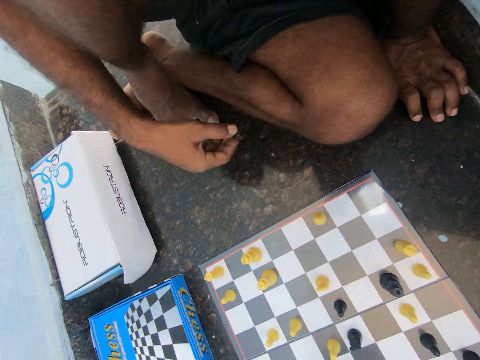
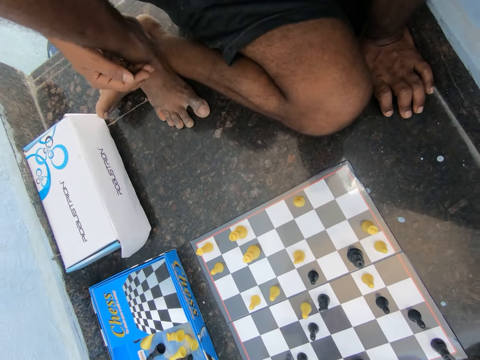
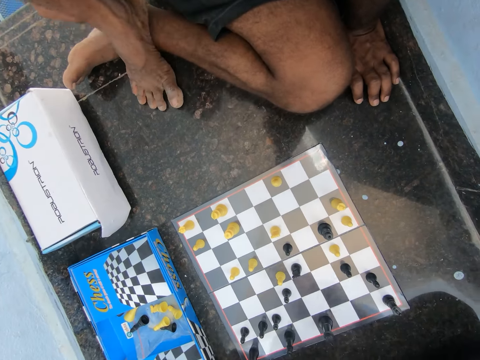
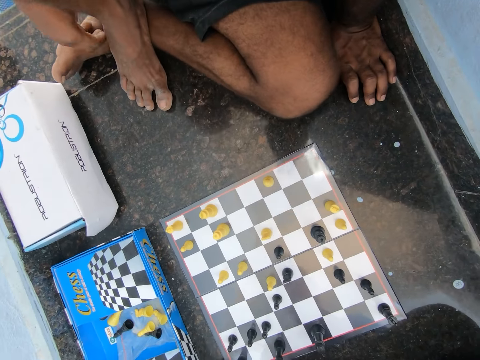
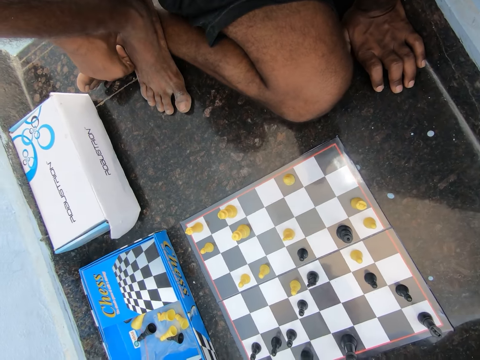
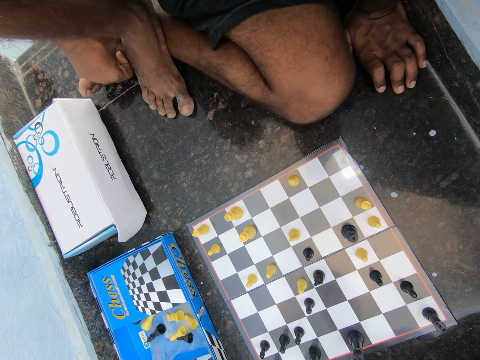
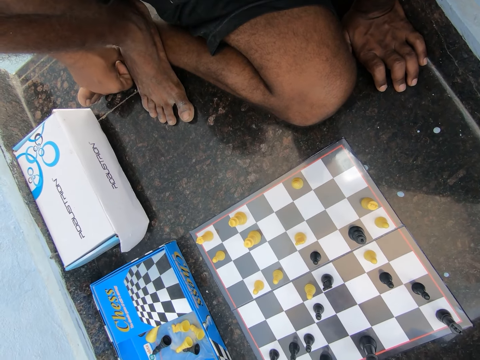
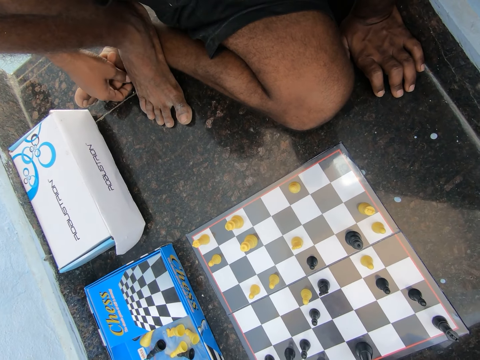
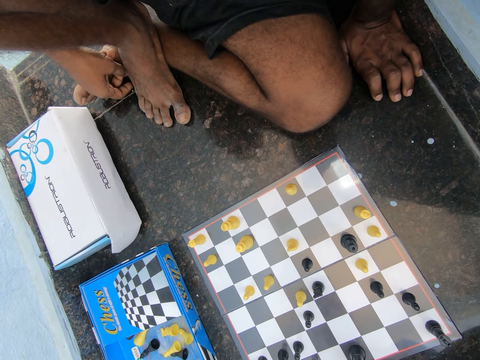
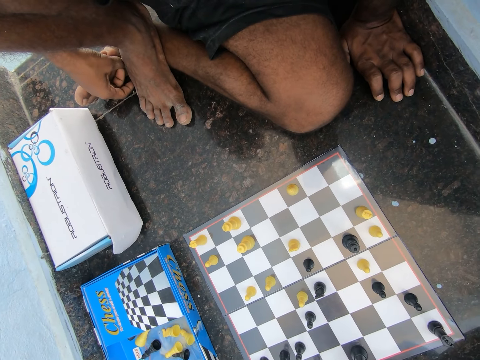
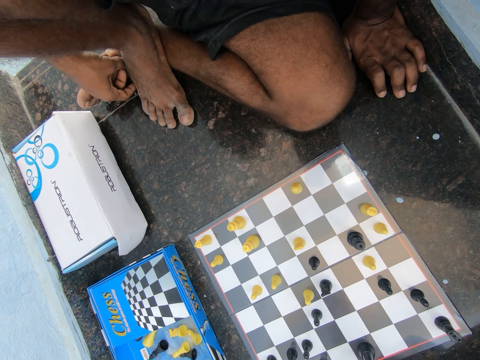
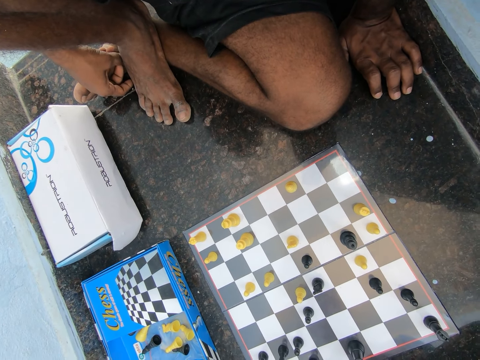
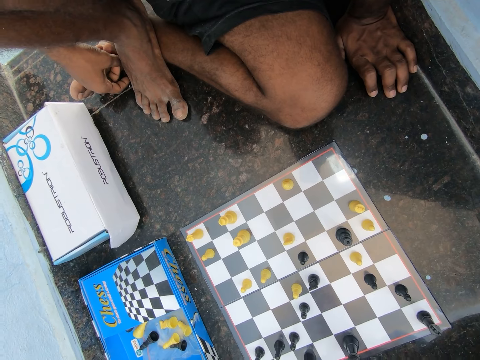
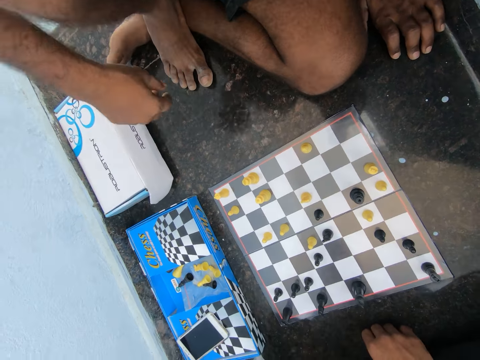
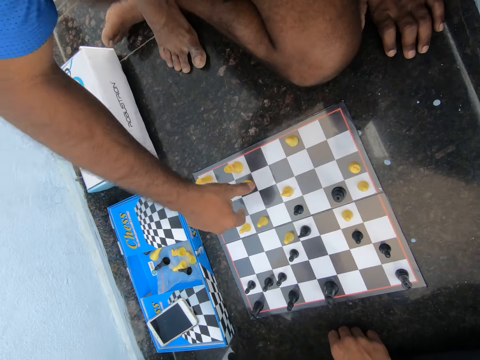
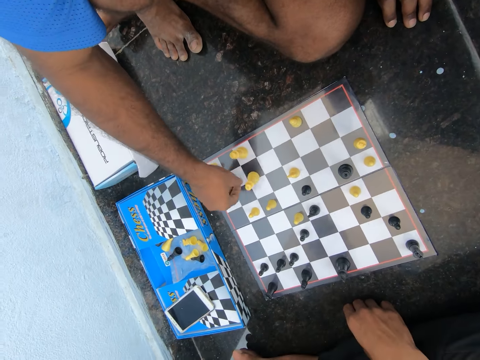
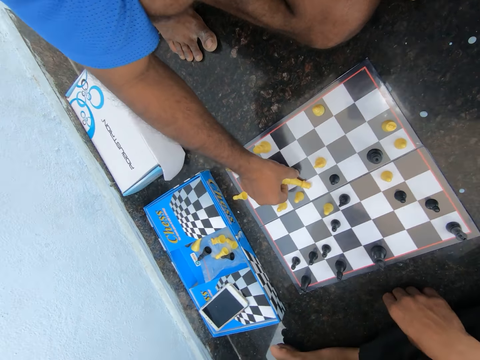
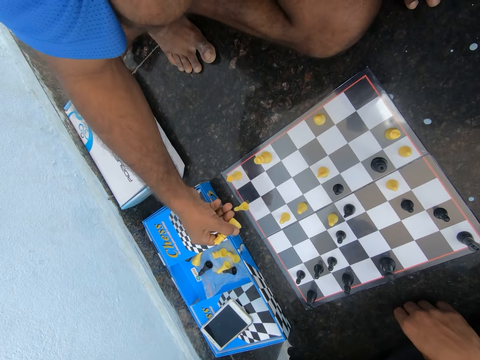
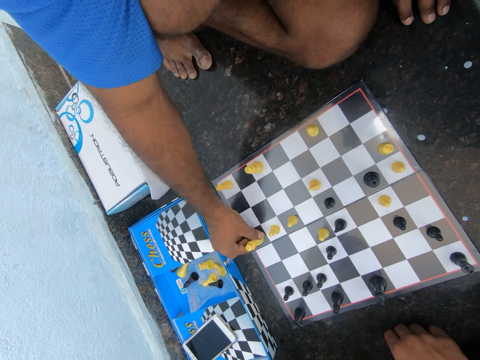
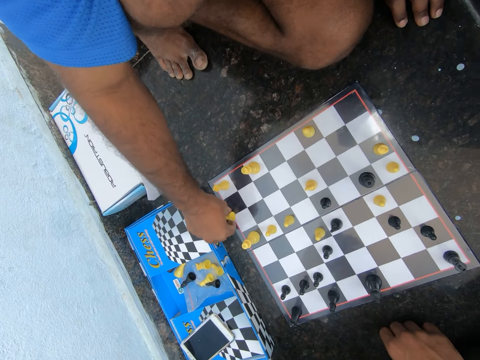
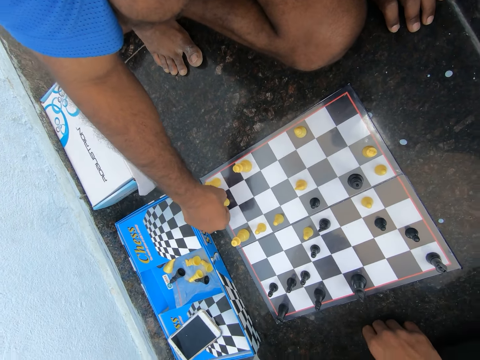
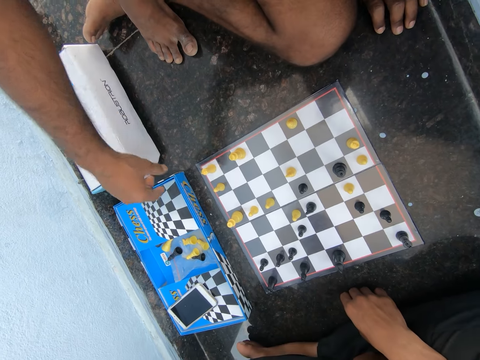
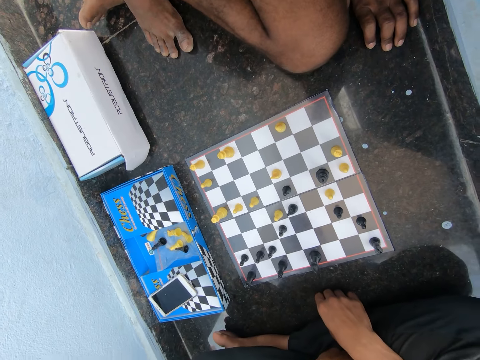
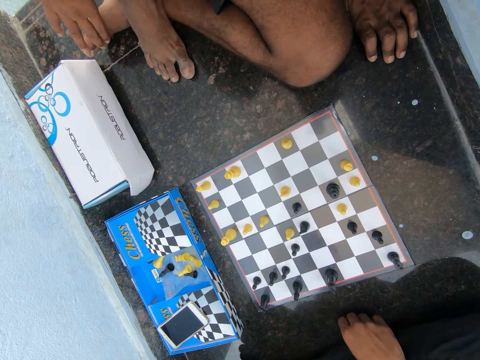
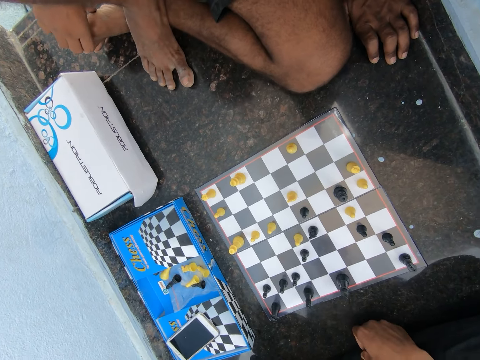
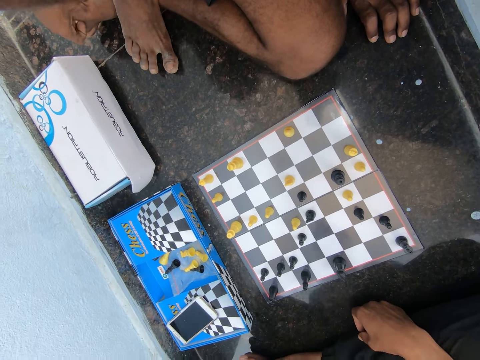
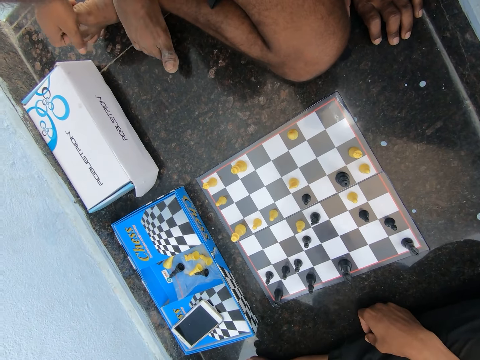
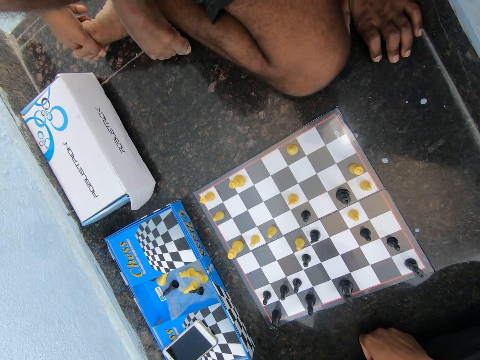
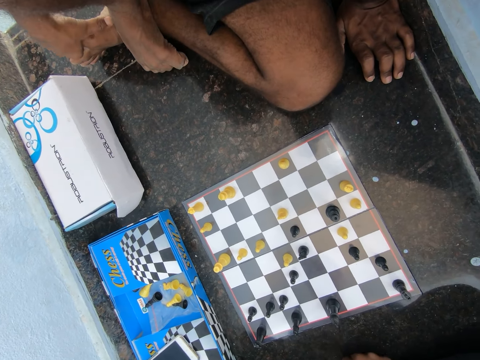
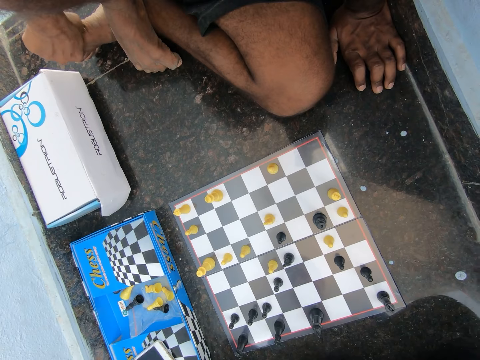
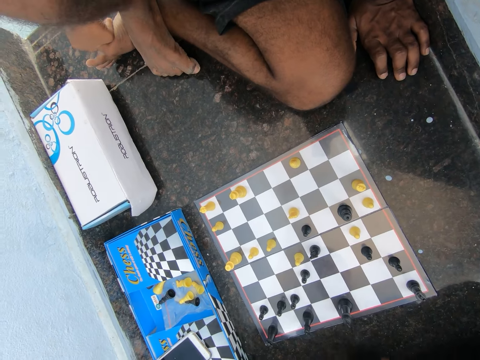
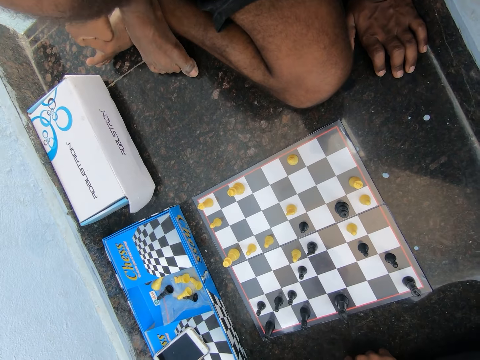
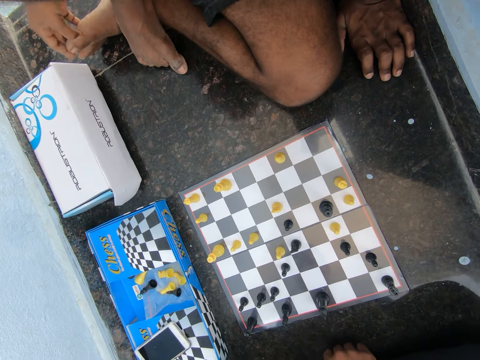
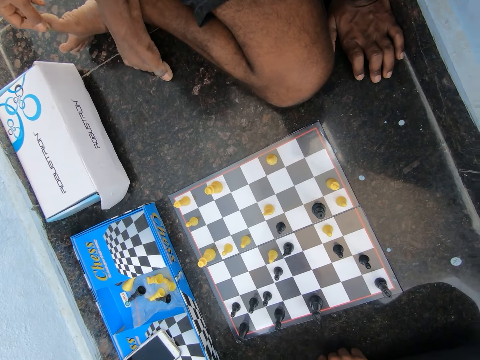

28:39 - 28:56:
The camera wearer holds a leg. They move fingers. They play chess. The man plays chess on the floor of the room. The man fumbles with his left toes on the floor of the room. The camera wearer moves fingers.

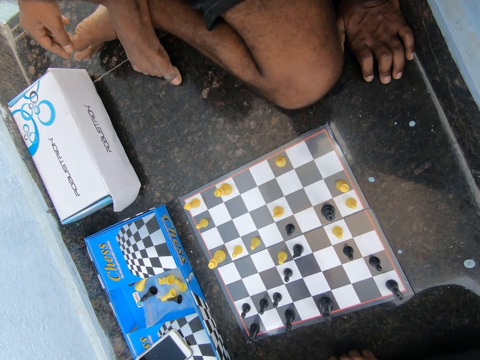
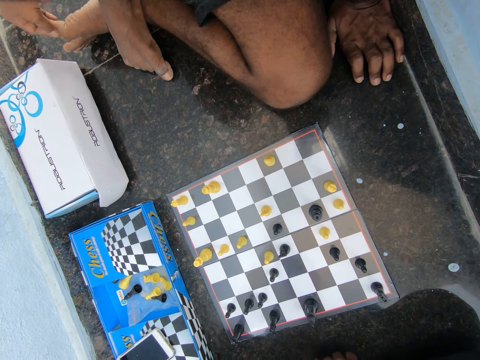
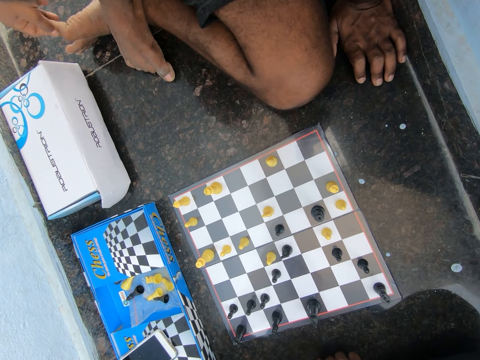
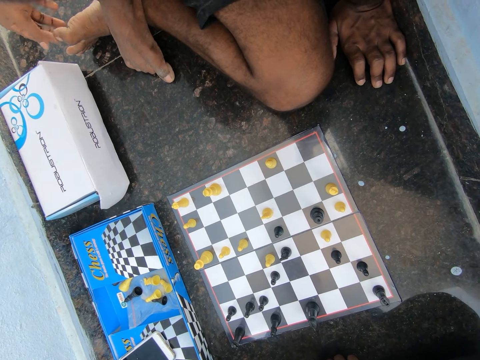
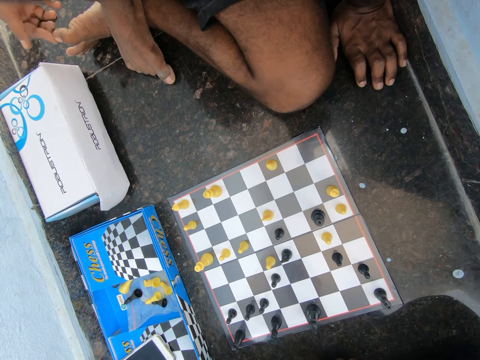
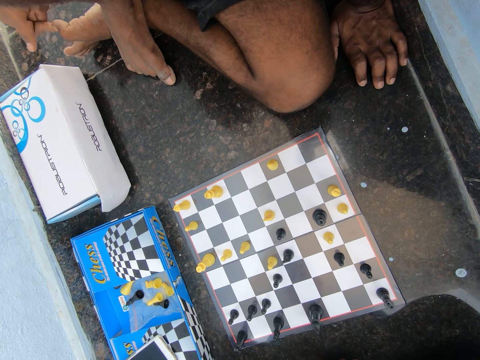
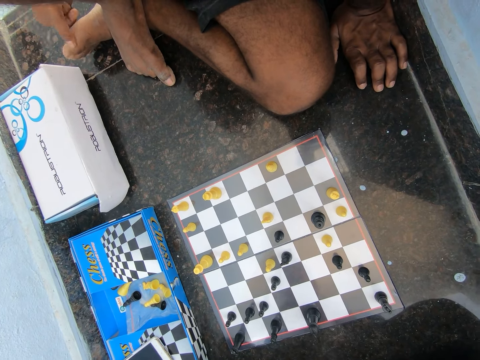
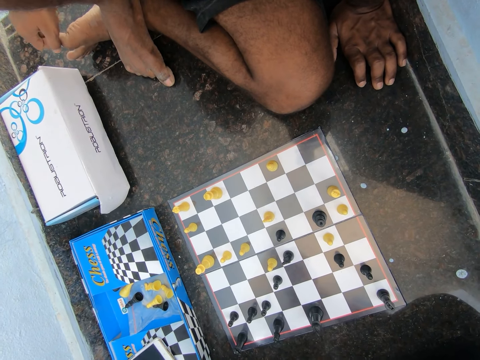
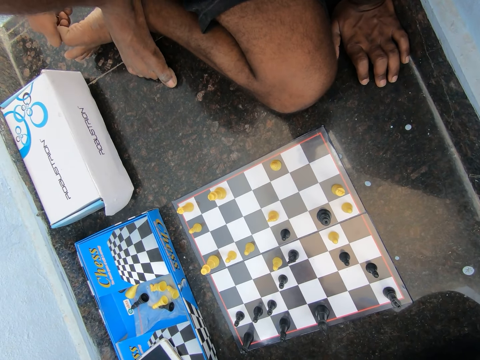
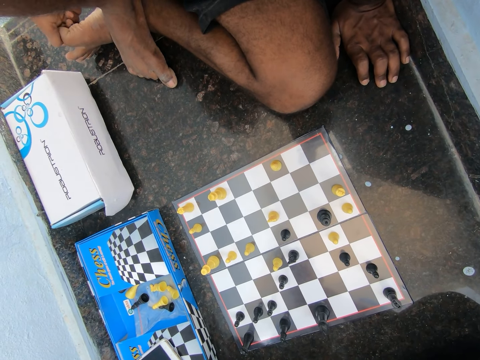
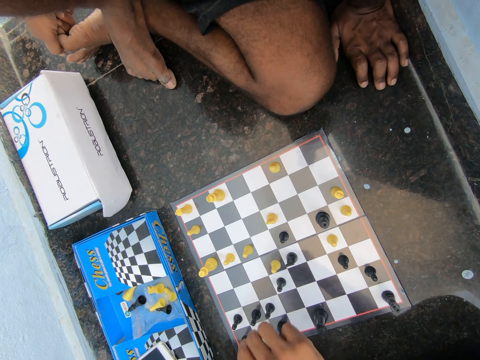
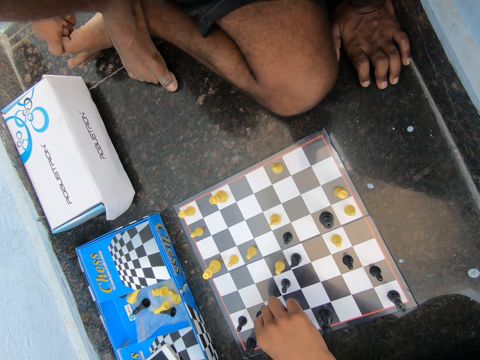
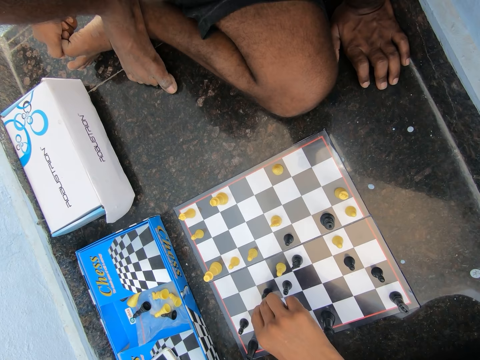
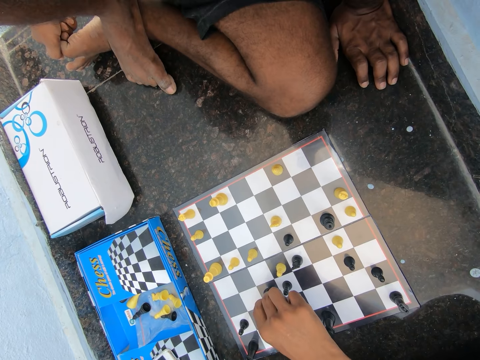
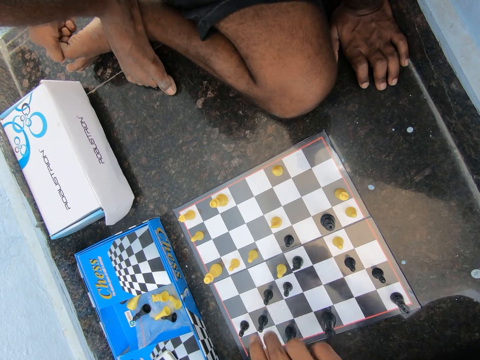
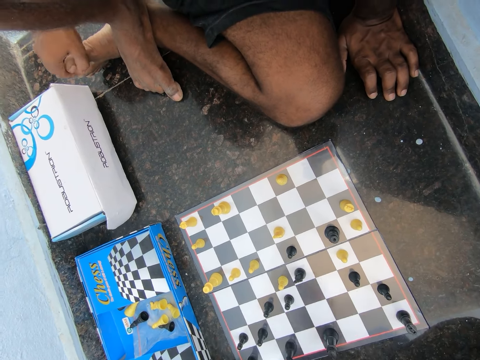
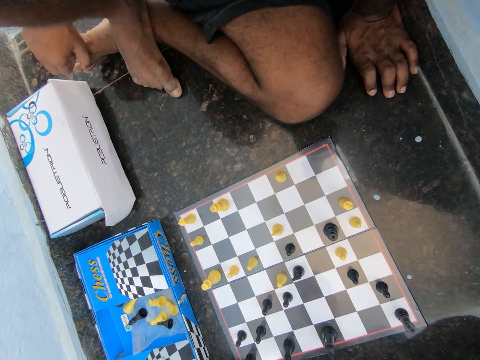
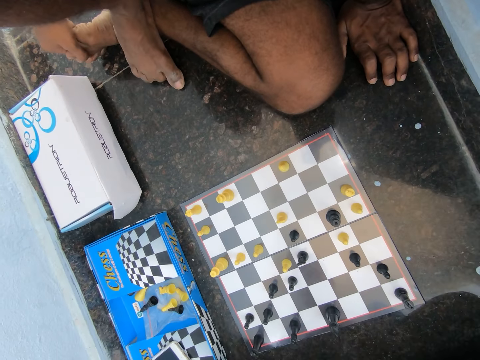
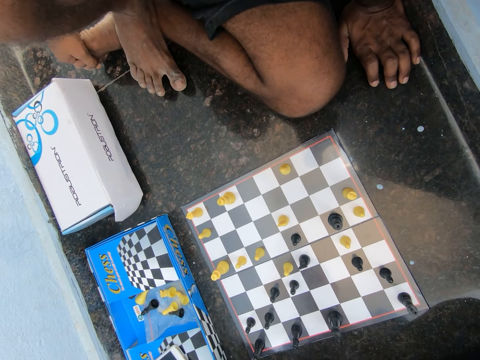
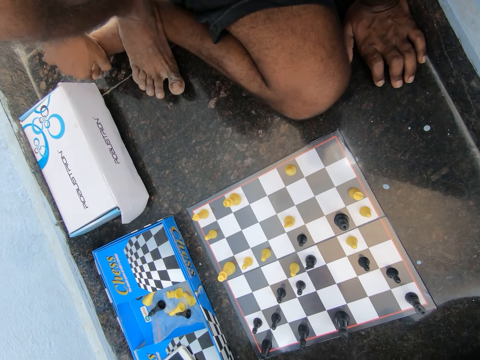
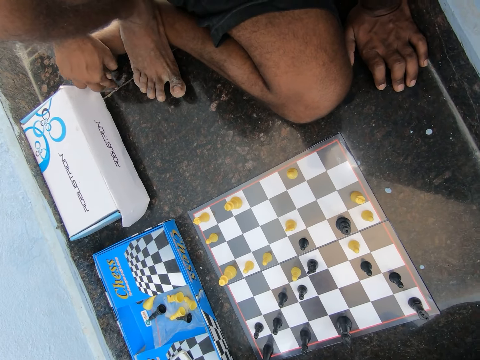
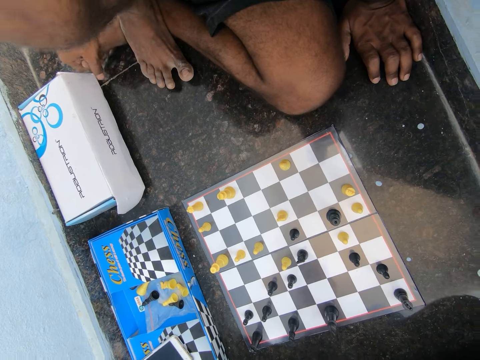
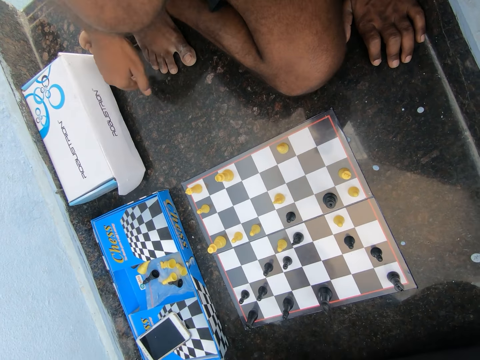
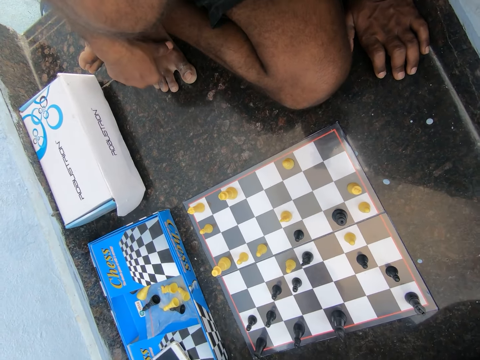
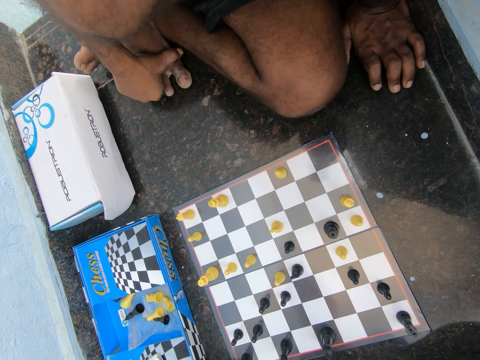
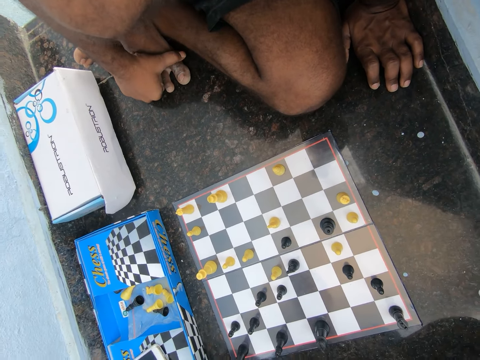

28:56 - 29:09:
The camera wearer plays chess on the floor of the room. A person plays chess. The camera wearer moves foot fingers.
